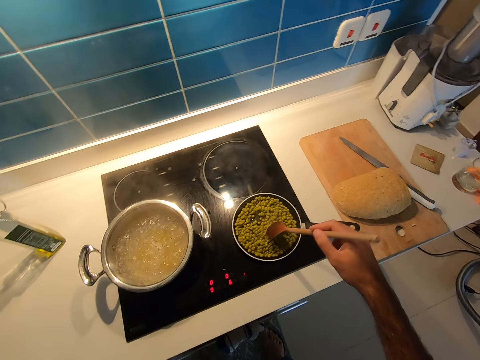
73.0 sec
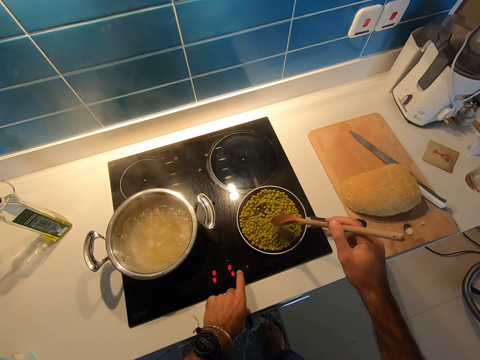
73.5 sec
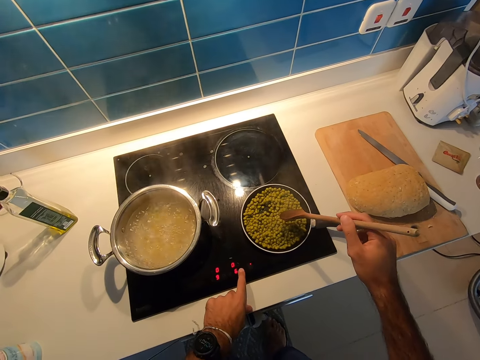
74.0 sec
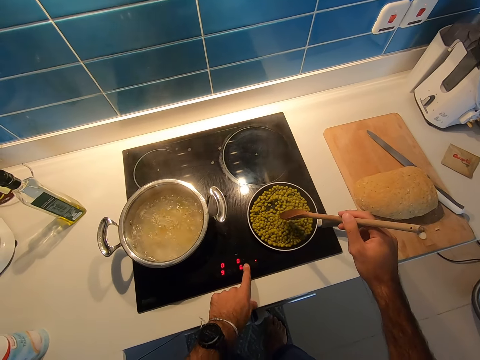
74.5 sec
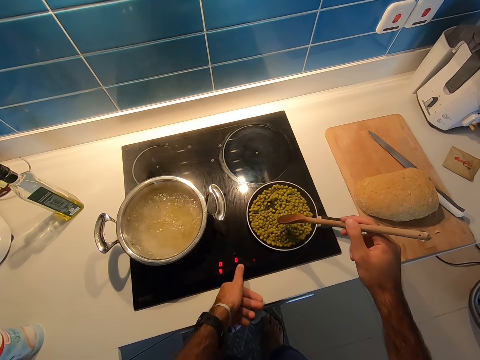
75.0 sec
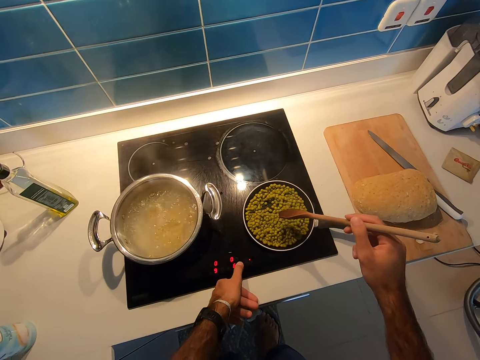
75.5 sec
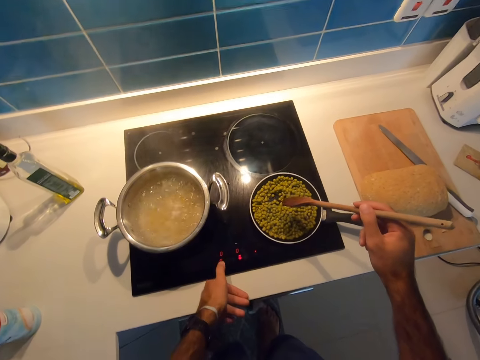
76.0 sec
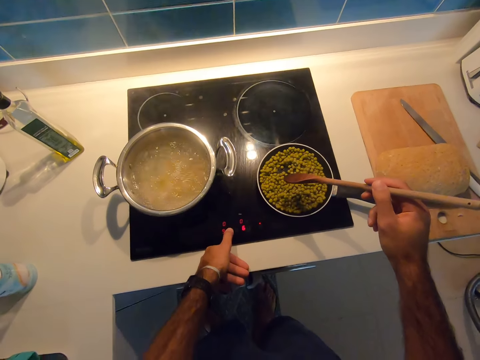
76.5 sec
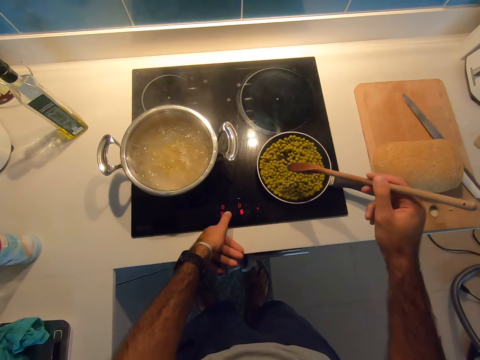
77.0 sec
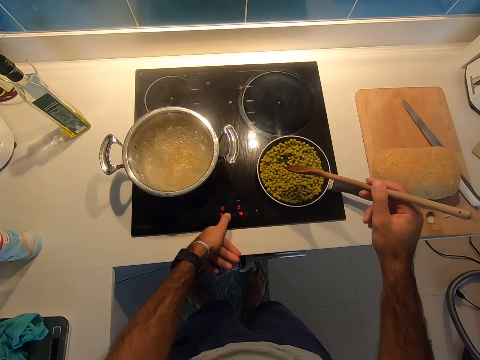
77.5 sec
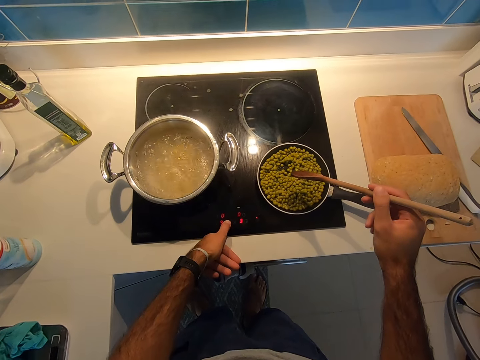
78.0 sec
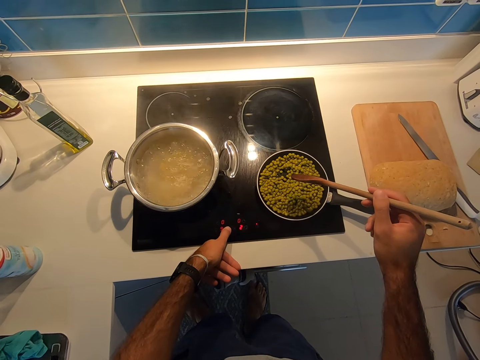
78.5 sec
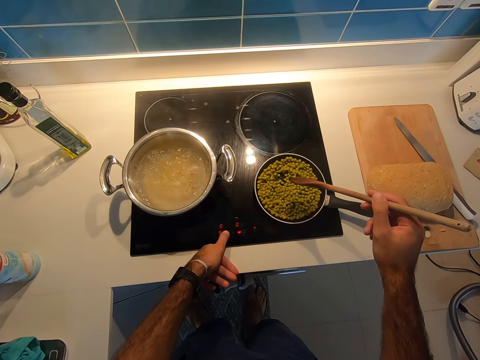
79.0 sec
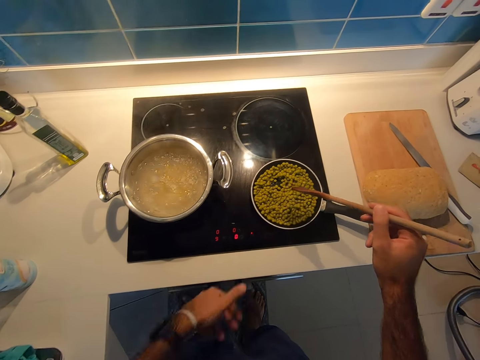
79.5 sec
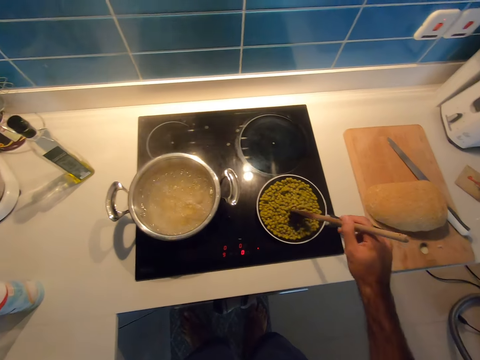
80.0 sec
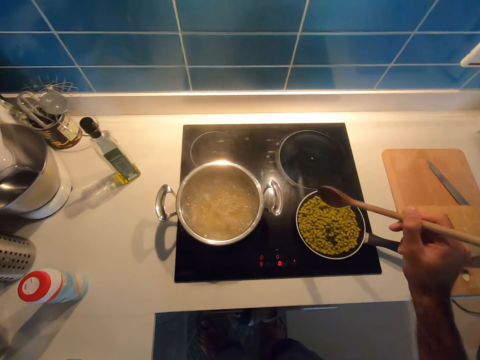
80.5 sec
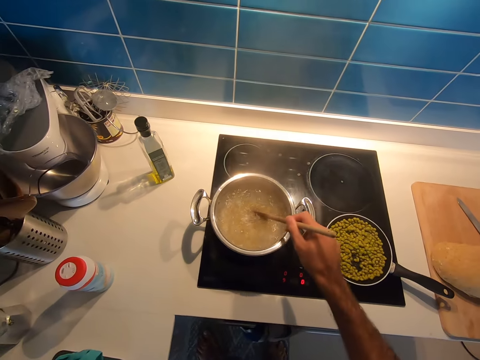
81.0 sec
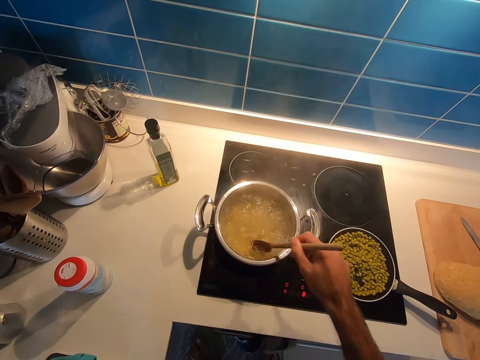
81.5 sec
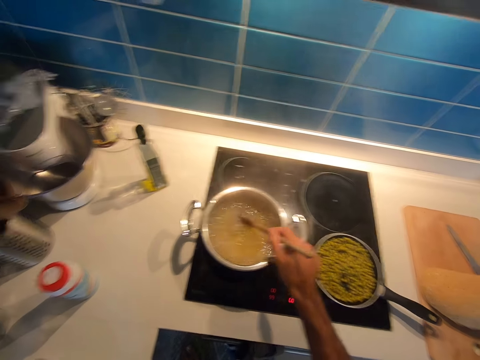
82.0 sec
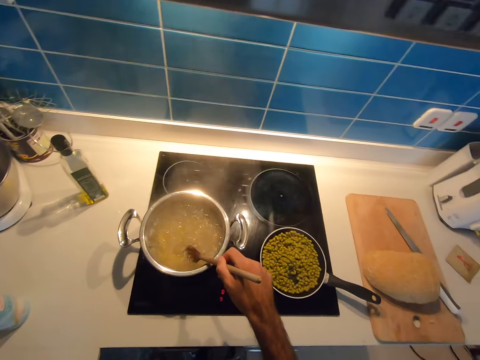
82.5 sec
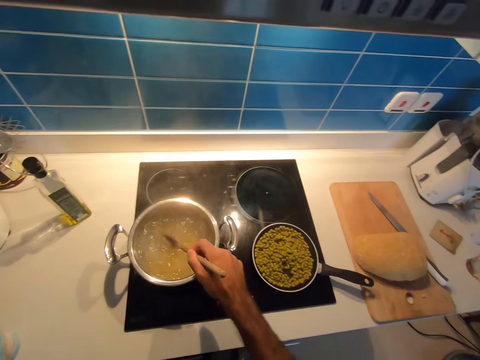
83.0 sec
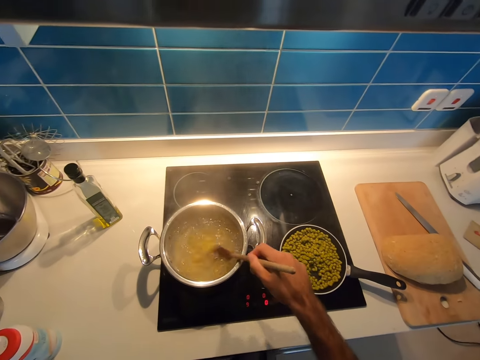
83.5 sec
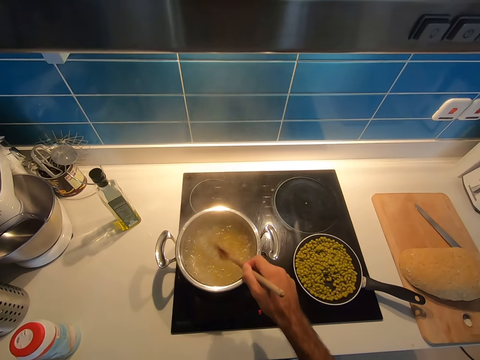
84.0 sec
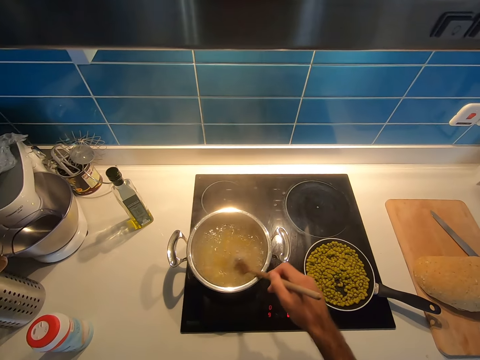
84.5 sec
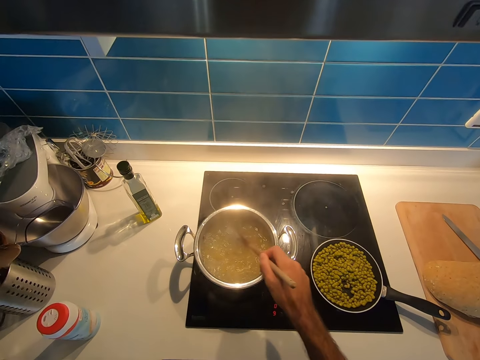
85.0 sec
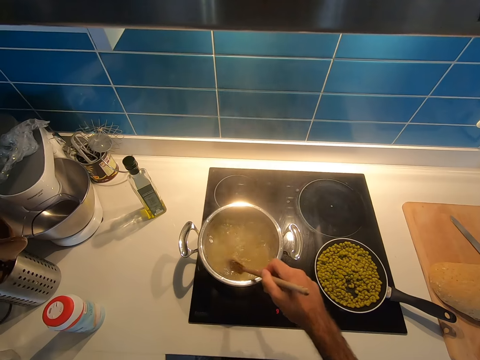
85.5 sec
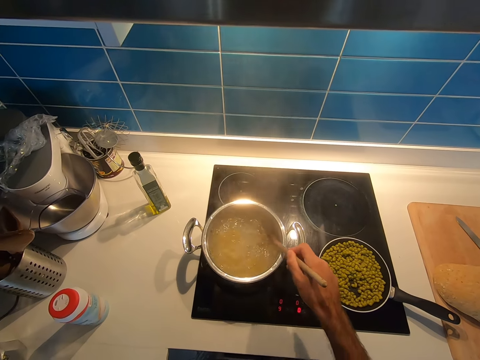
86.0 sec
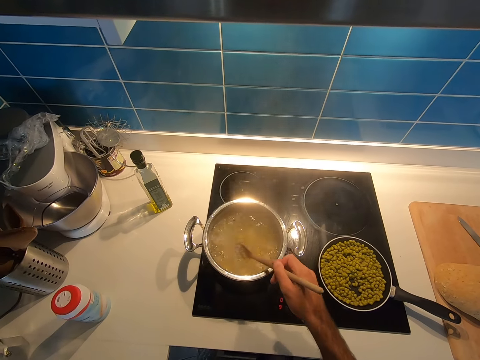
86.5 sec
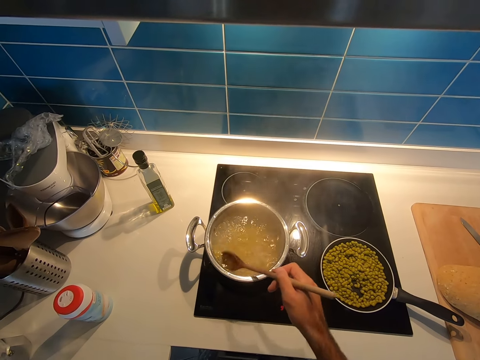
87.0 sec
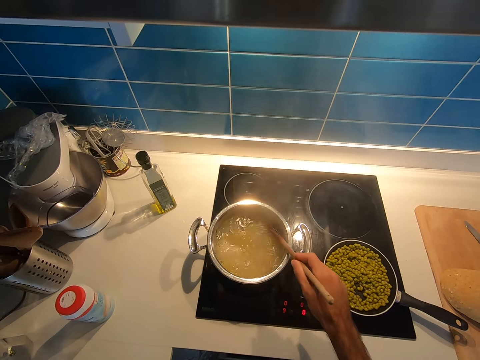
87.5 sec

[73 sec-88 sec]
The camera wearer presses the cooking gas buttons with her left hand. She adjusts heat on a gas cooker. She stirs green grams on a pan. She stirs the food in the cooking pot on the cooking gas.

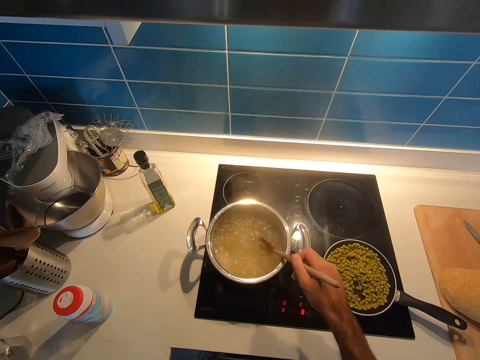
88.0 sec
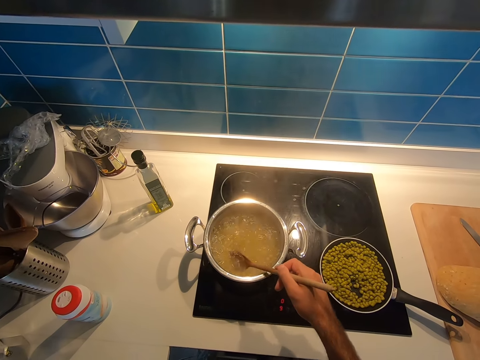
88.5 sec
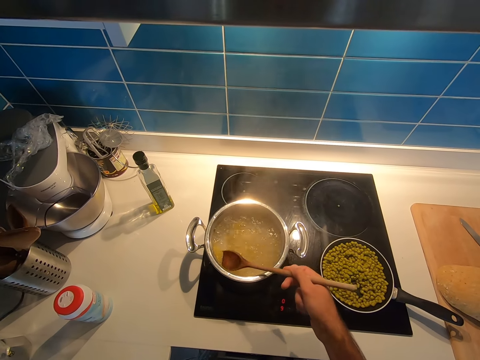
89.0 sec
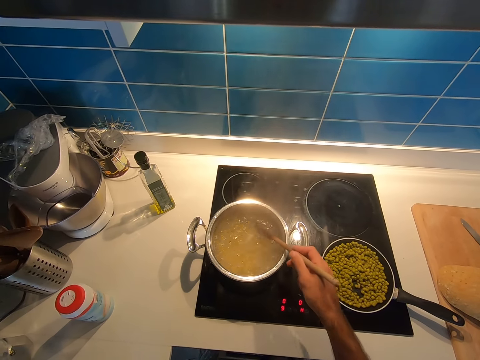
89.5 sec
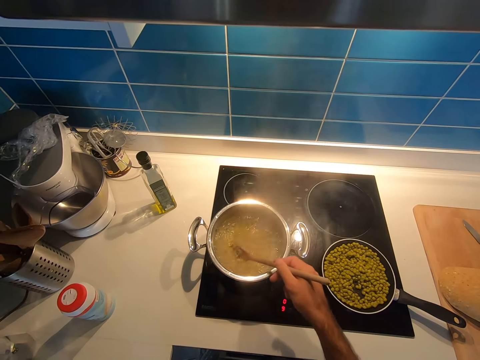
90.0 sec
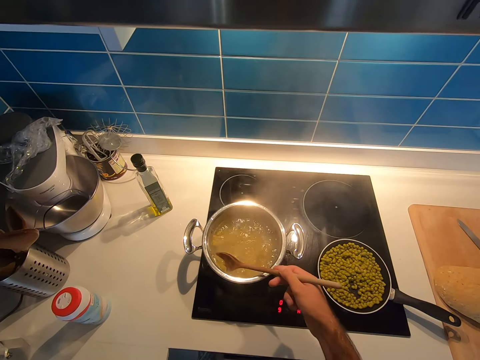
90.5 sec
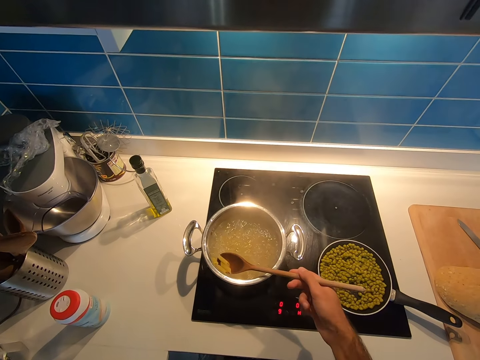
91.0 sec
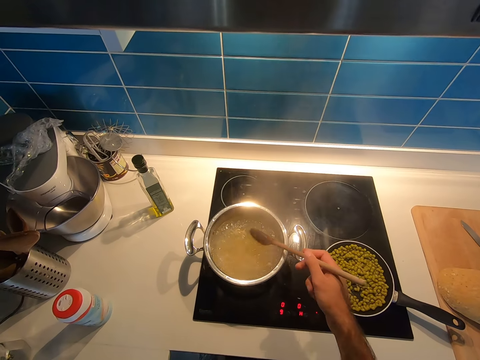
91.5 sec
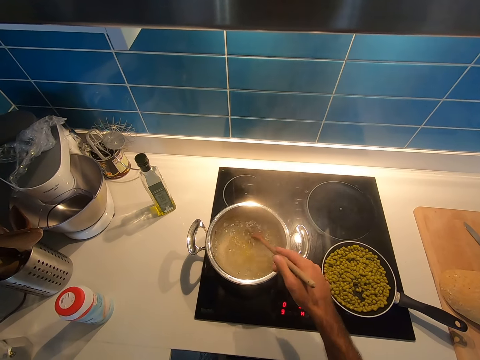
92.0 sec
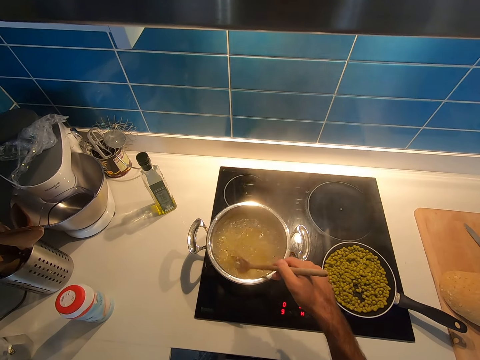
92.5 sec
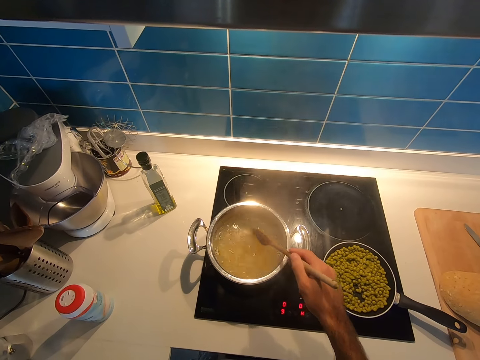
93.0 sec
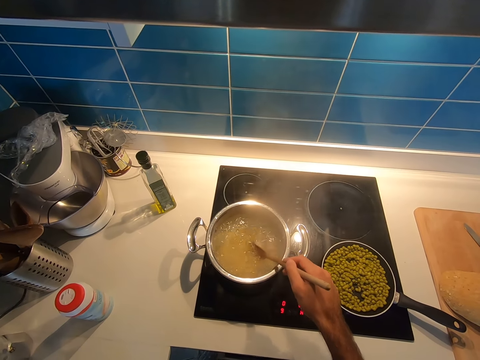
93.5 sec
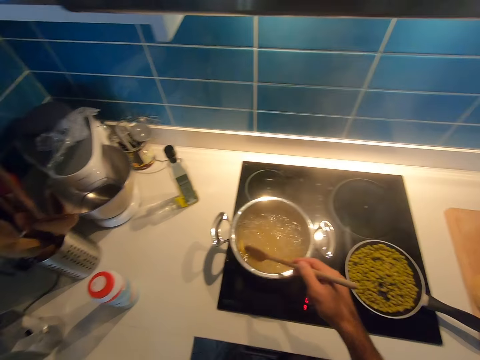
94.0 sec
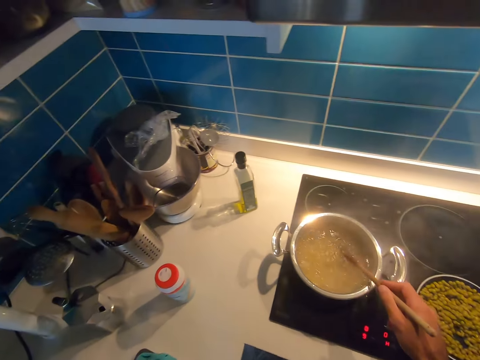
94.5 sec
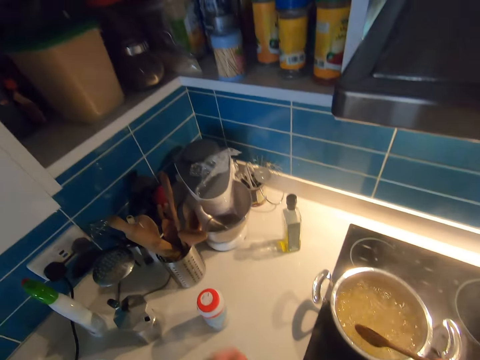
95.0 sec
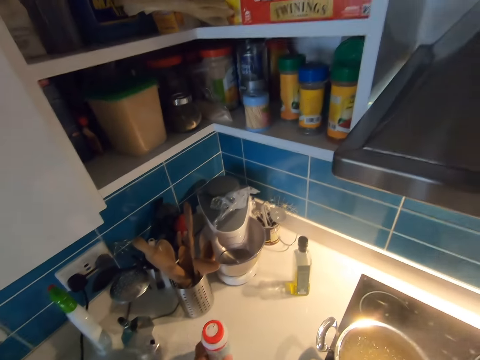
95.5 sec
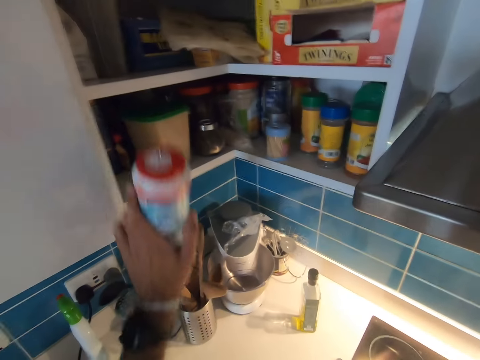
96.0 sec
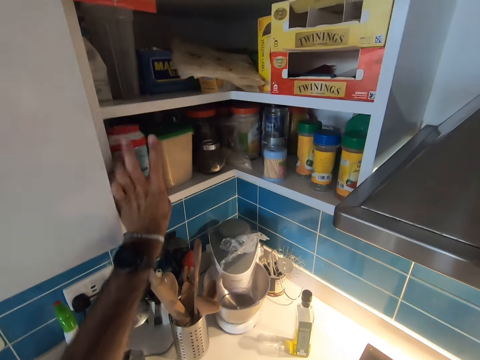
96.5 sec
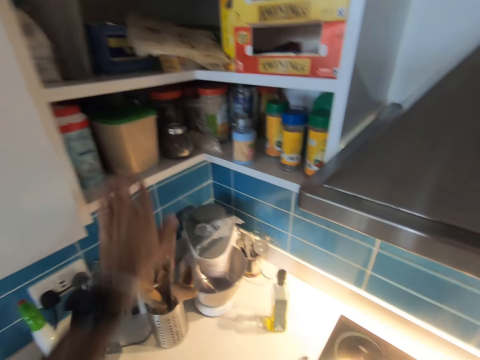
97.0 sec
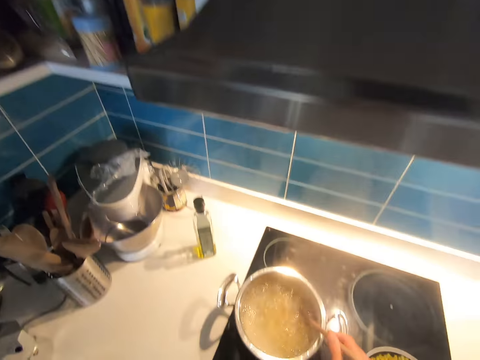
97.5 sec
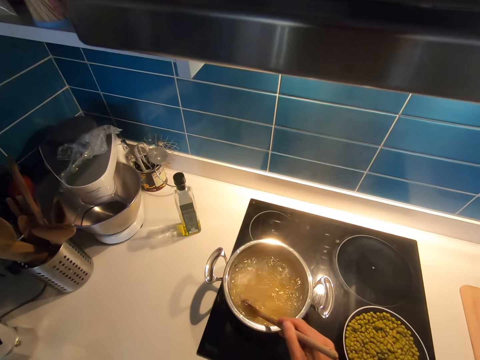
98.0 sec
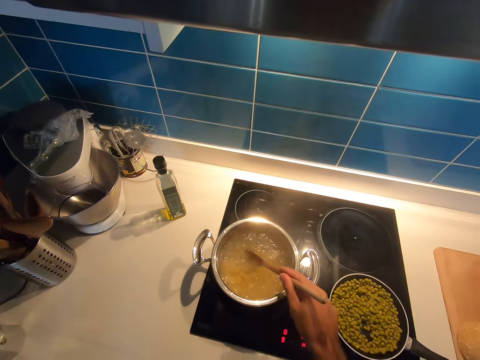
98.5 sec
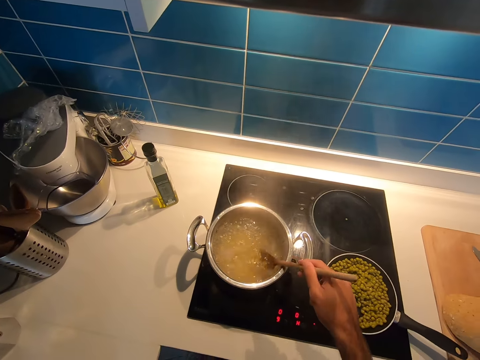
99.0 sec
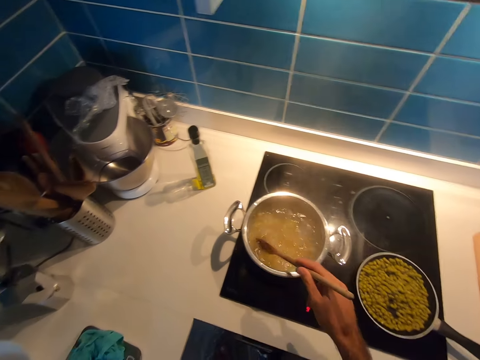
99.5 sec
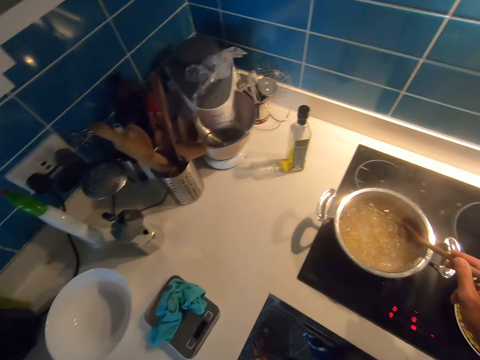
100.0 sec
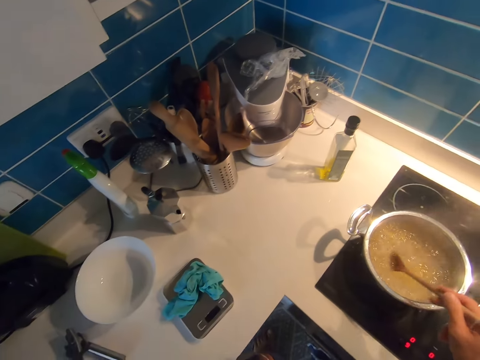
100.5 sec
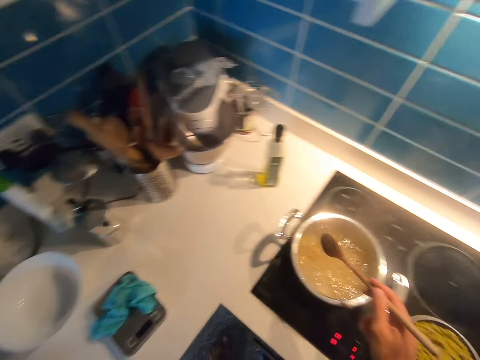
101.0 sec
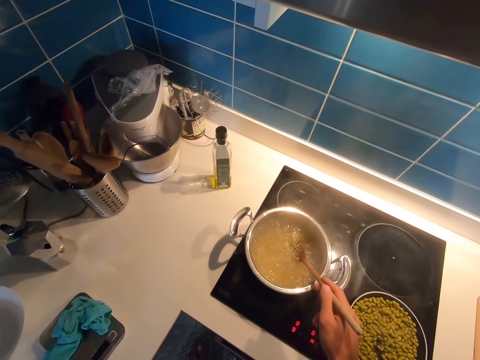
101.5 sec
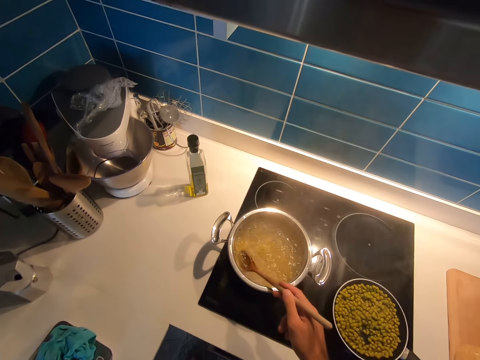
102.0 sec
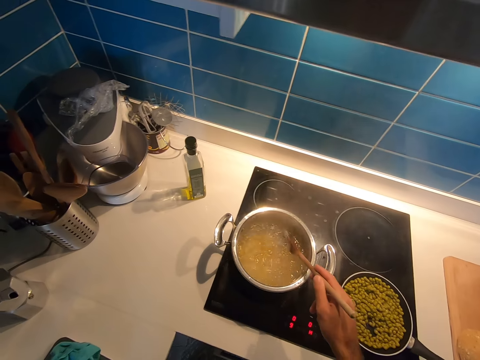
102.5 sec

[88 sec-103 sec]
The camera wearer looks around a kitchen. They pick up a plastic tin on the countertop. They put the plastic tin in the wall cabinet. They stir the food in the cooking pot on the cooking gas. They look around the kitchen. They stir the pasta in the cooking pot.
